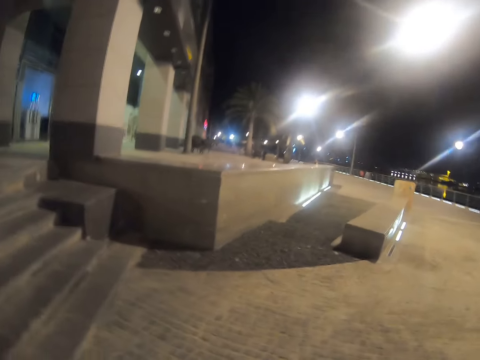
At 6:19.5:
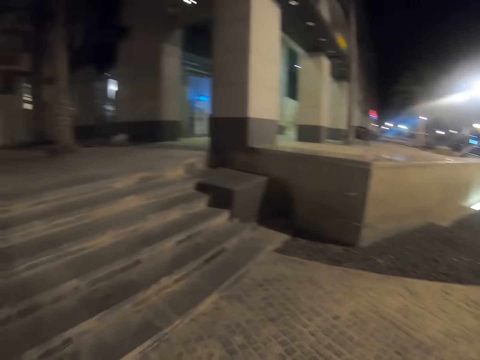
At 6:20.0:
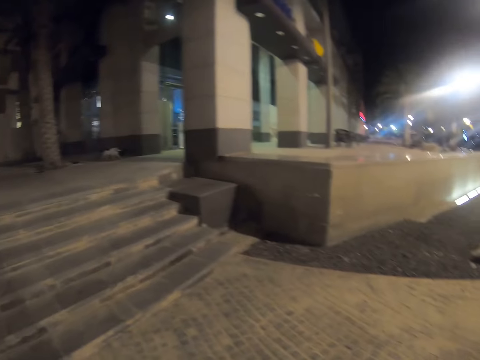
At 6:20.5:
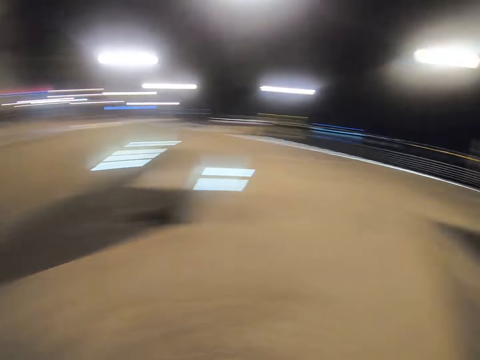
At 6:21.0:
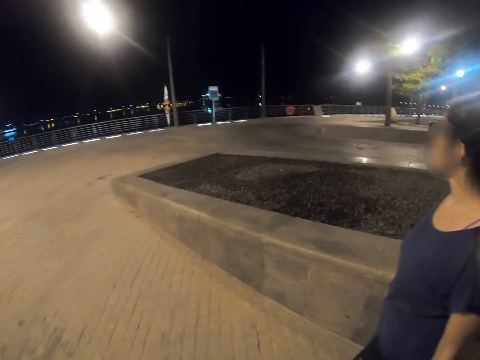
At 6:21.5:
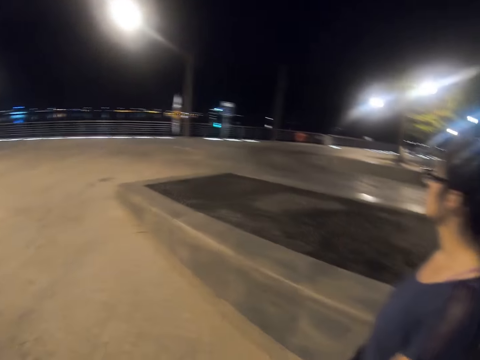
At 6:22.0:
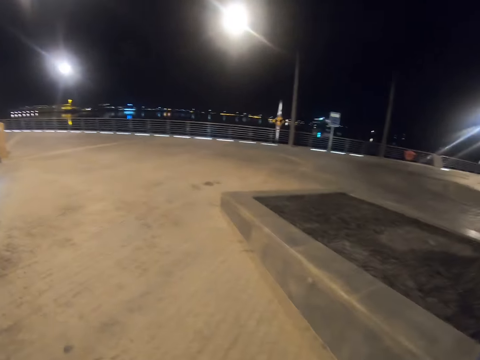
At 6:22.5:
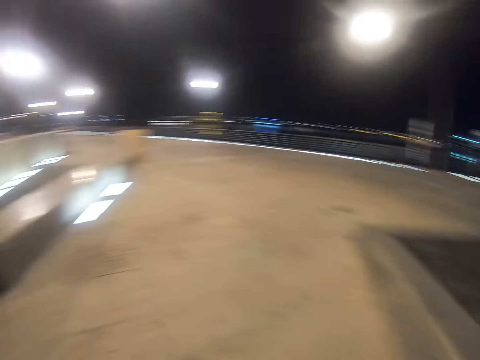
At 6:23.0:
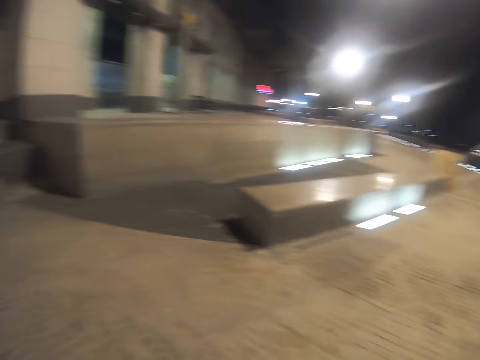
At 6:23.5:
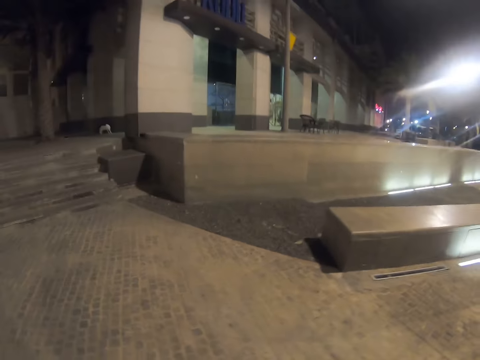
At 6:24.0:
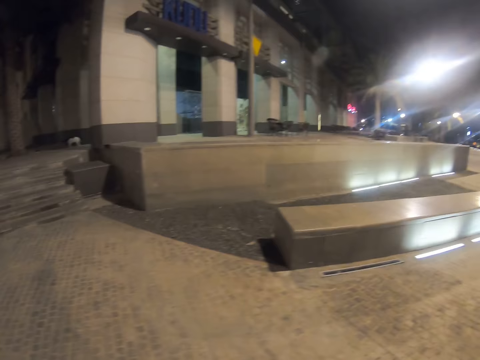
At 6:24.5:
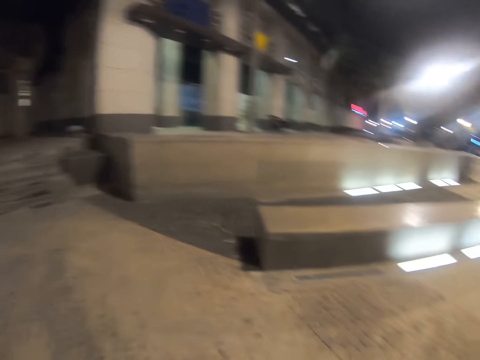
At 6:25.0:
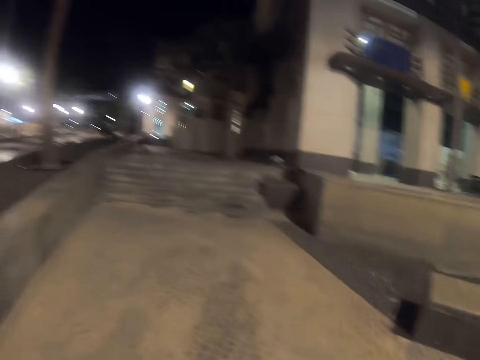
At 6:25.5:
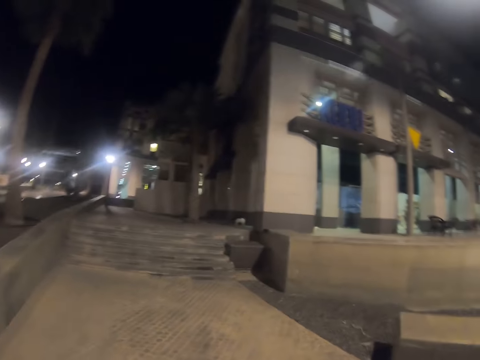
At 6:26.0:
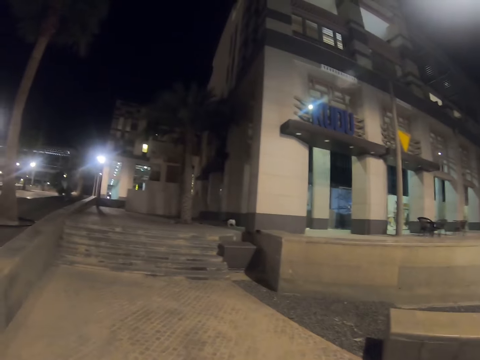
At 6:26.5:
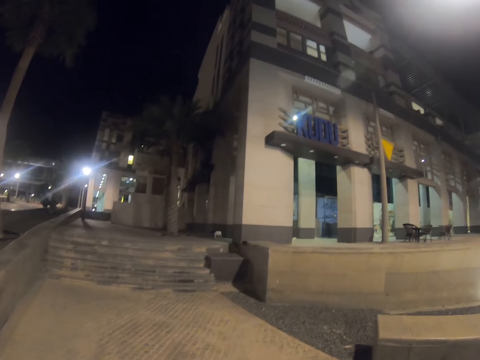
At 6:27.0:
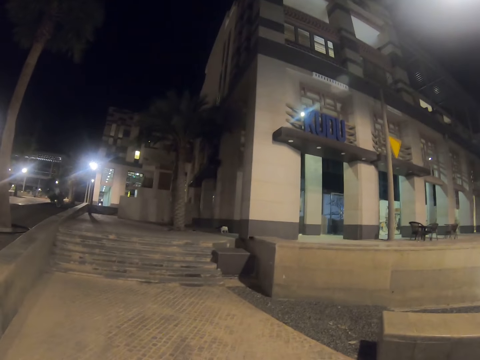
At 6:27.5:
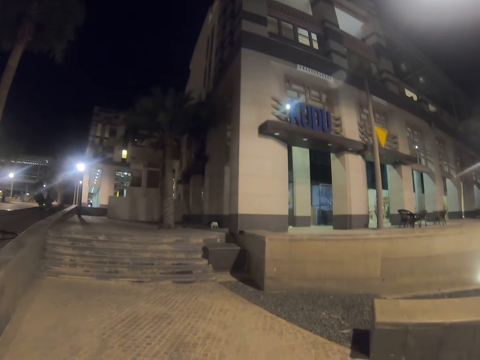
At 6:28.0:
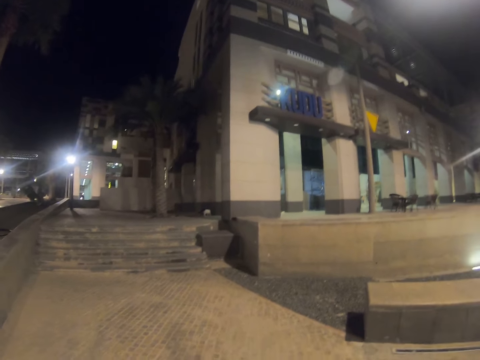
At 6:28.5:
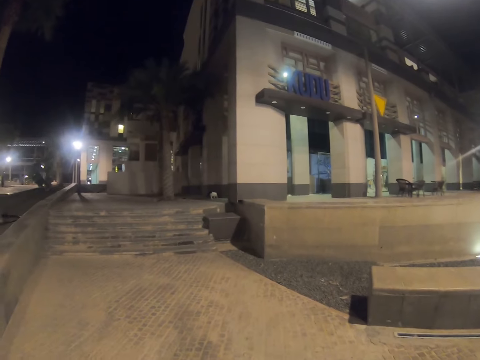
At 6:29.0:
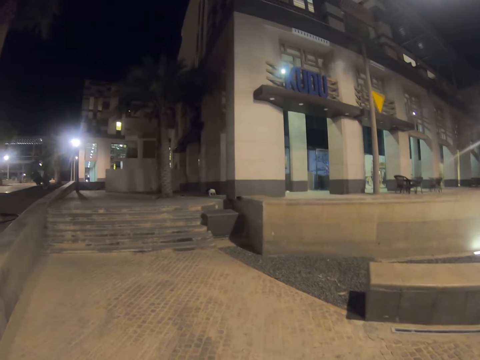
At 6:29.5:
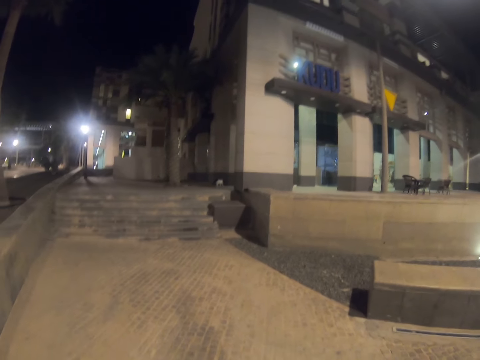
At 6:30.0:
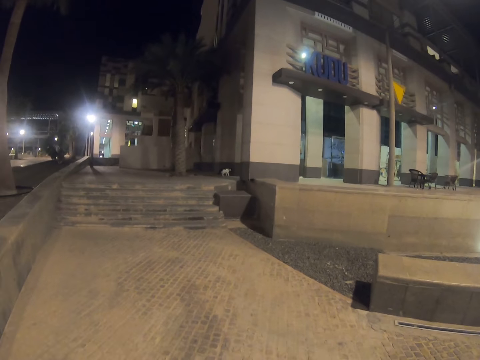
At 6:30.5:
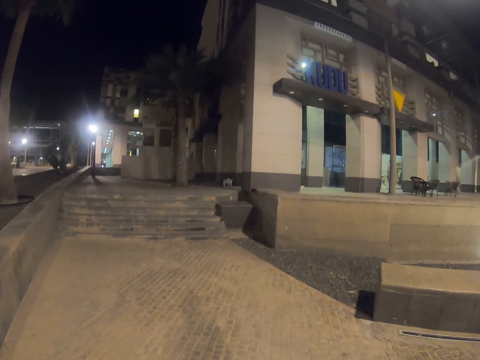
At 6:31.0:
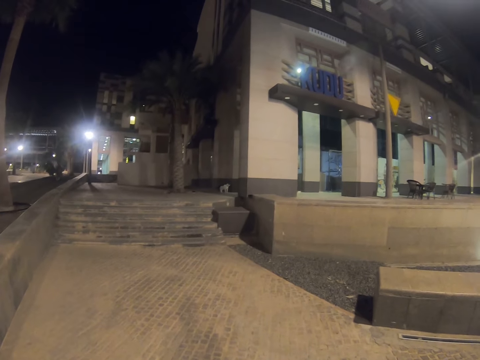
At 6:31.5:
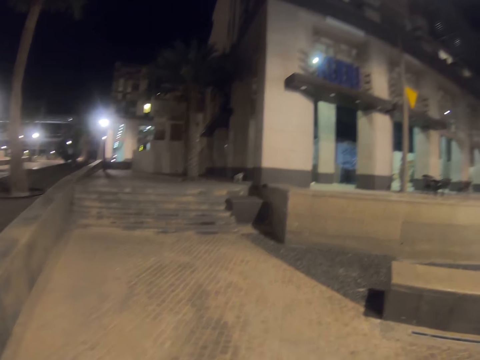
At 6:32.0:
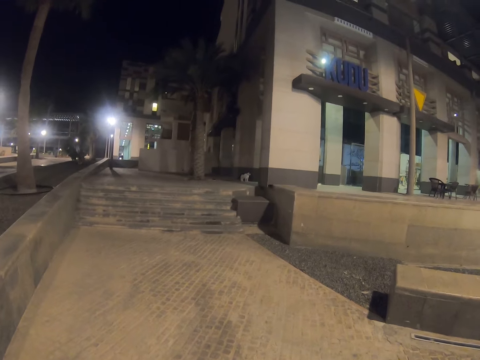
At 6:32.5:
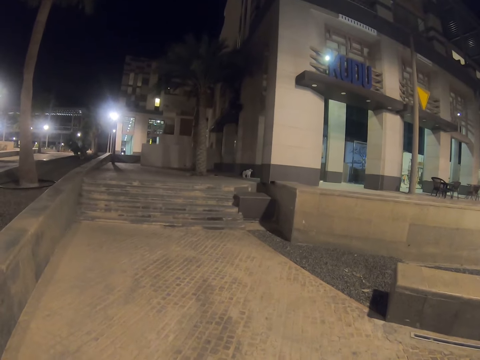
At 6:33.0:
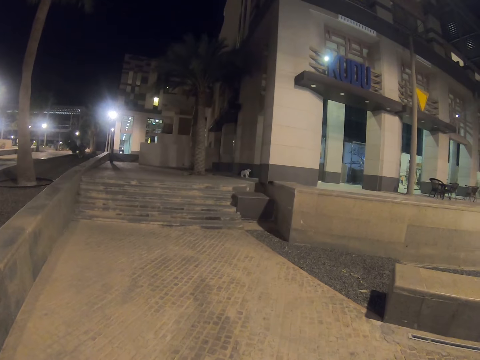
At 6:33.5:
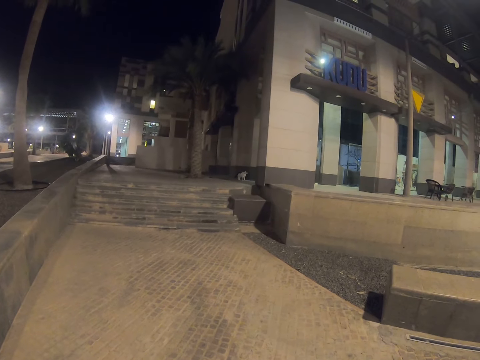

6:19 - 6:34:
The camera wearer turns around the walkway. They stare at the cat.

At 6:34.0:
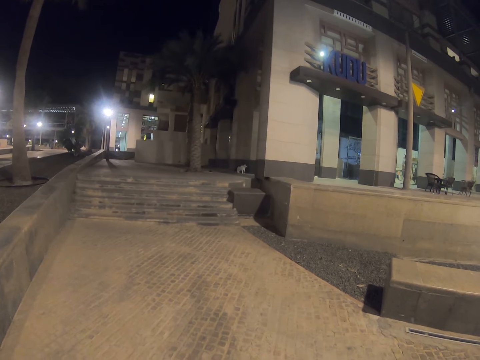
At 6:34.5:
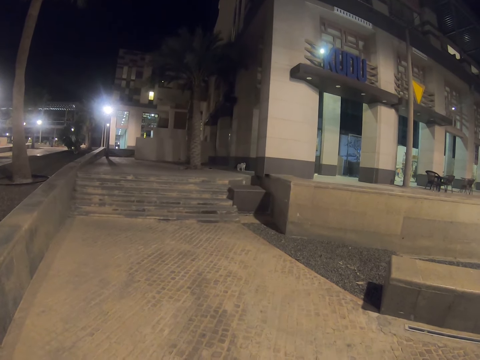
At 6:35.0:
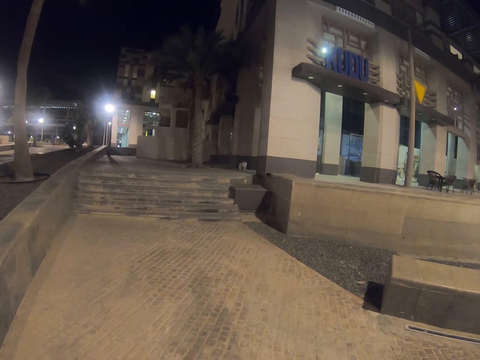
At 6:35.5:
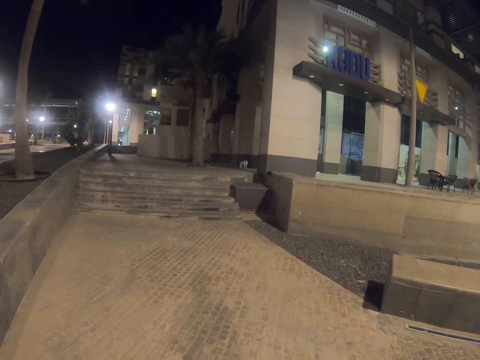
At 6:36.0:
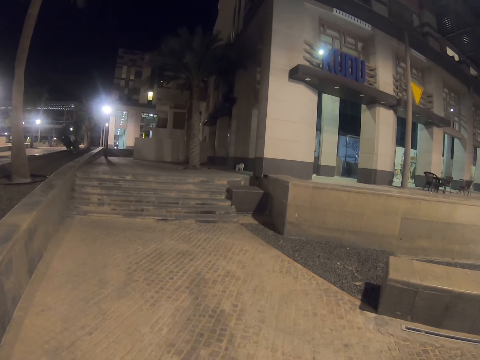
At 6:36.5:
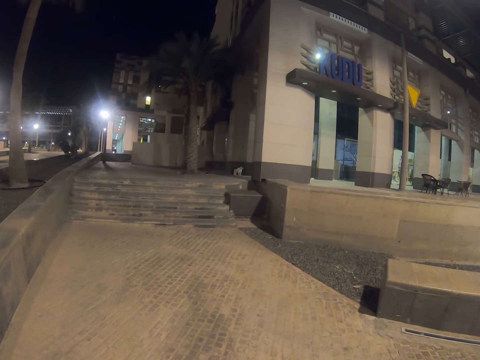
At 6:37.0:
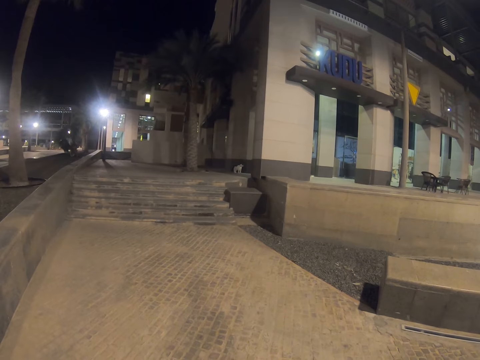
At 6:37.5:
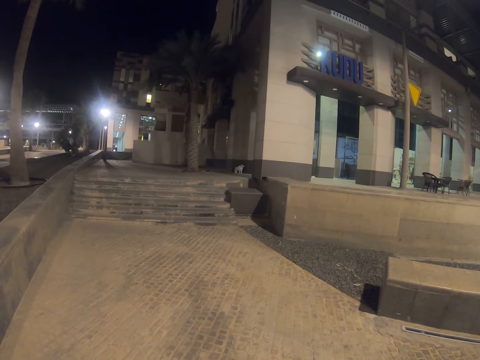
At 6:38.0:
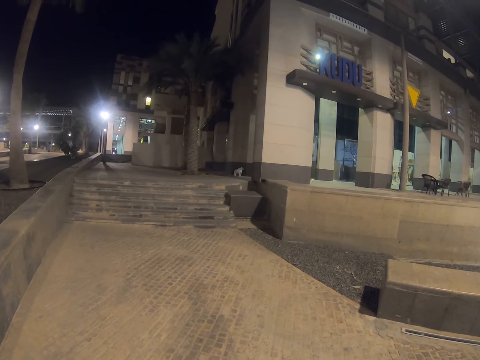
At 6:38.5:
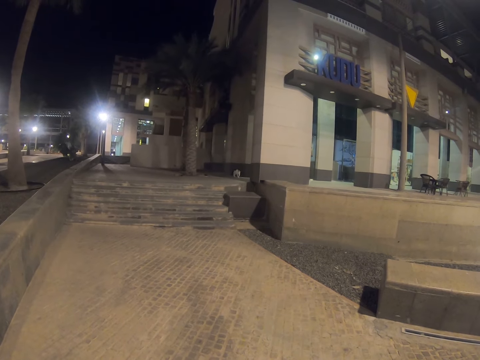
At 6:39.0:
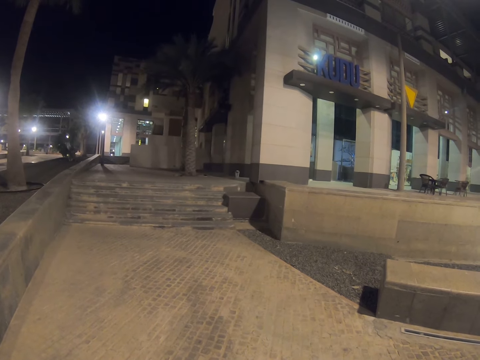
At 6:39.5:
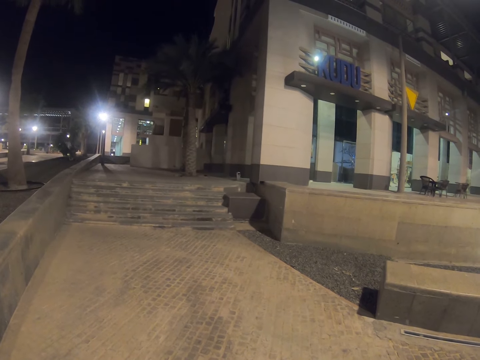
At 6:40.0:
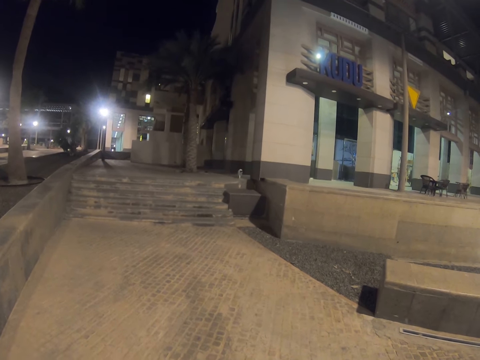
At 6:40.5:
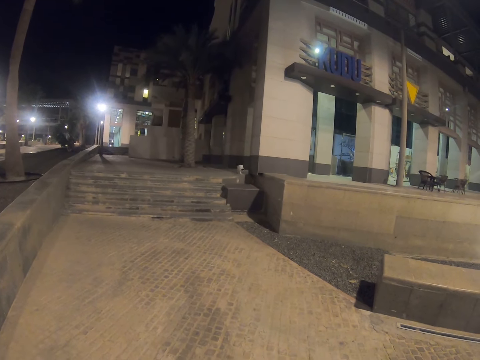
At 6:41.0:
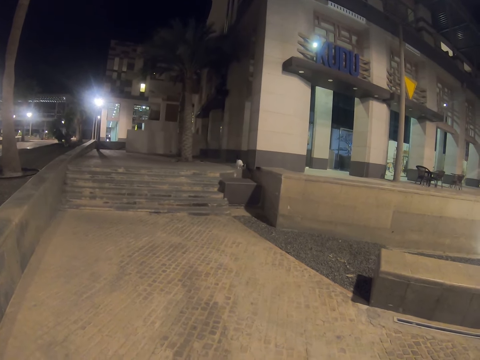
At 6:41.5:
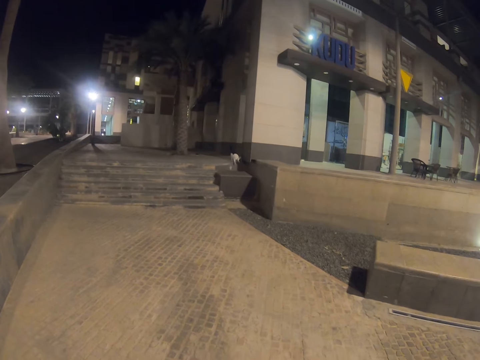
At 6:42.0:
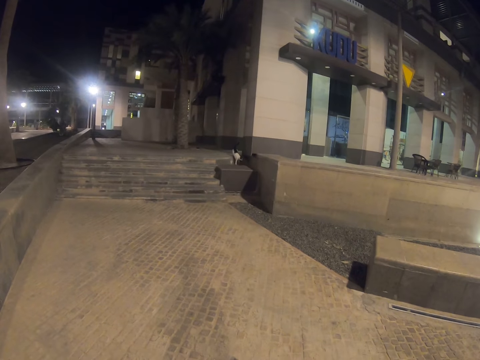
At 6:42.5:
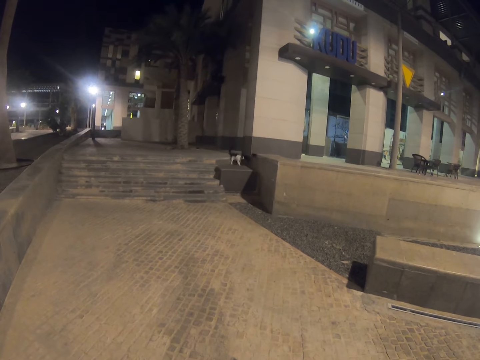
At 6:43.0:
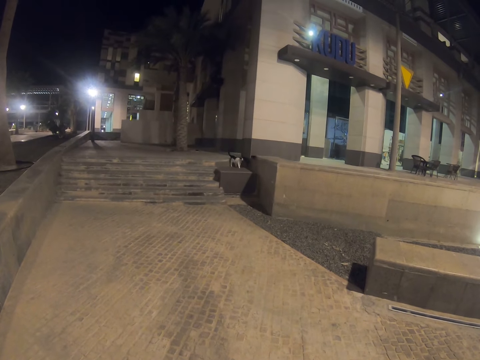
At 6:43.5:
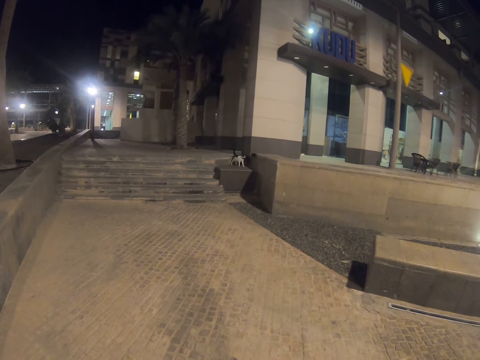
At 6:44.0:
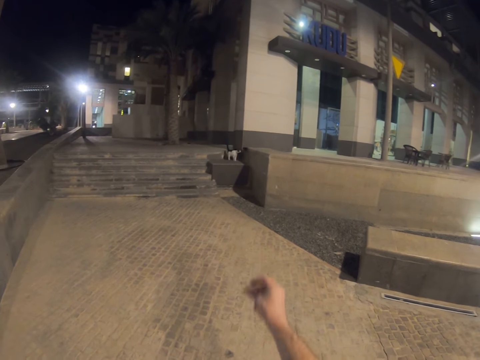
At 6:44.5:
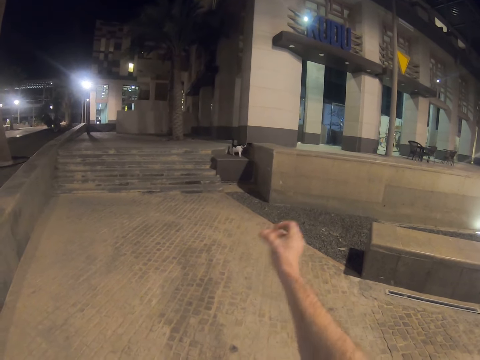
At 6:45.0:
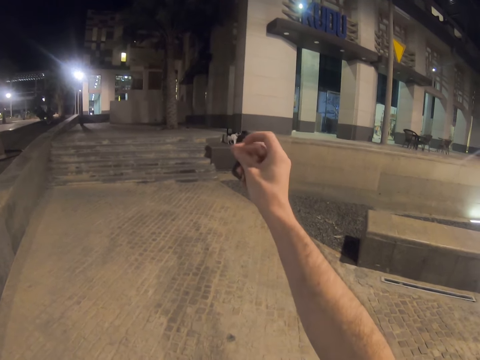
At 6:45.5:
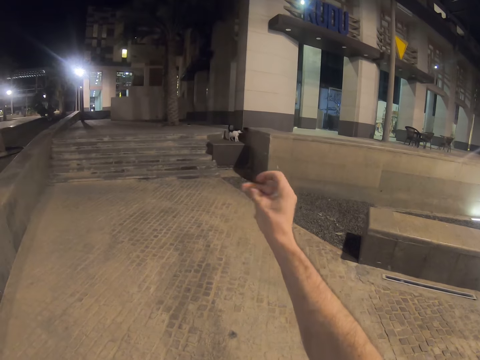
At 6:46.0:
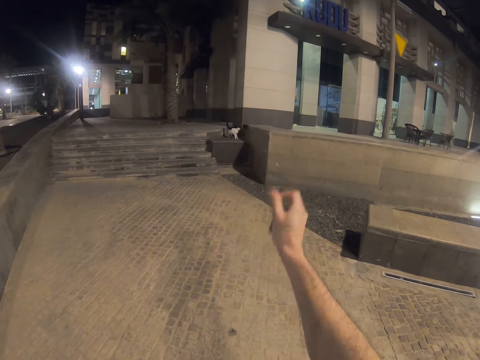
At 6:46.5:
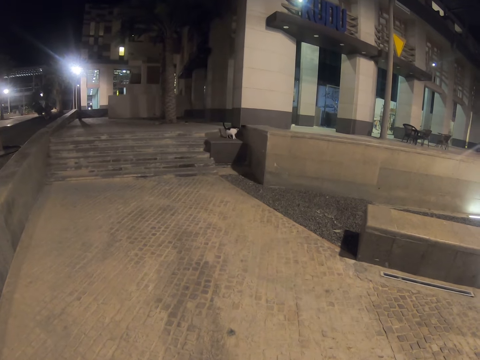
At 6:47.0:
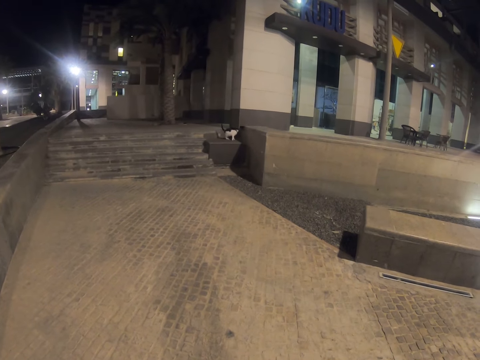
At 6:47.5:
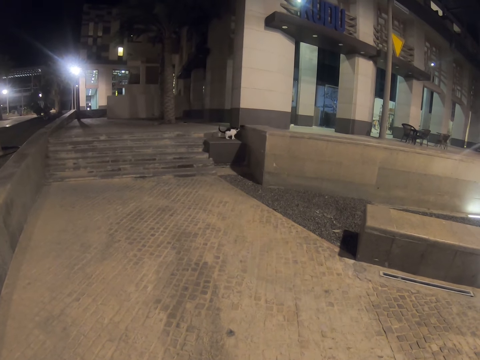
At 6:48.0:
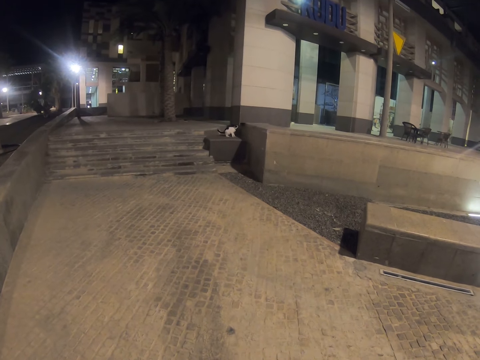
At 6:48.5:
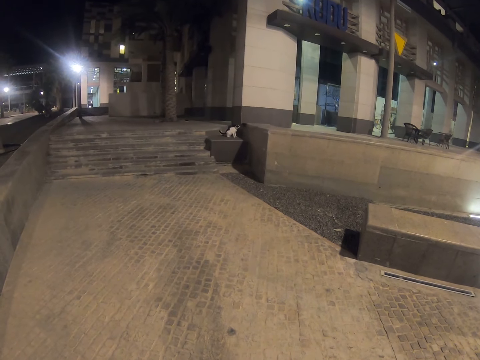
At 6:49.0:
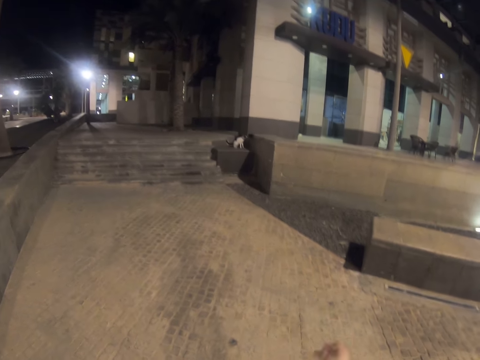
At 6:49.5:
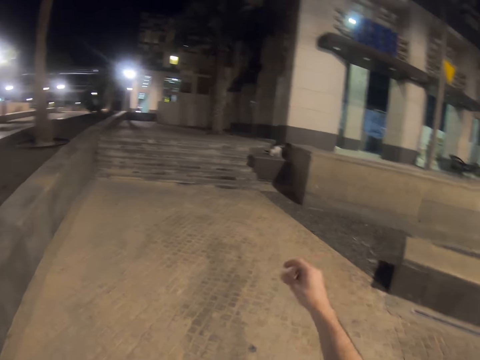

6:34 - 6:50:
The camera wearer stands. They interact with the cat. They stretch a hand.
